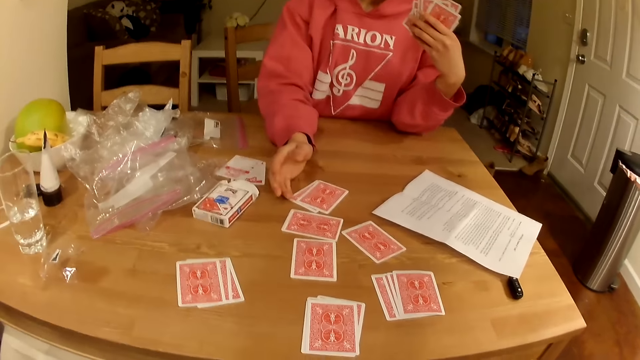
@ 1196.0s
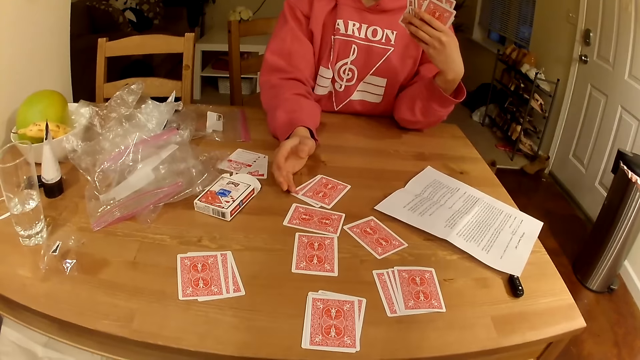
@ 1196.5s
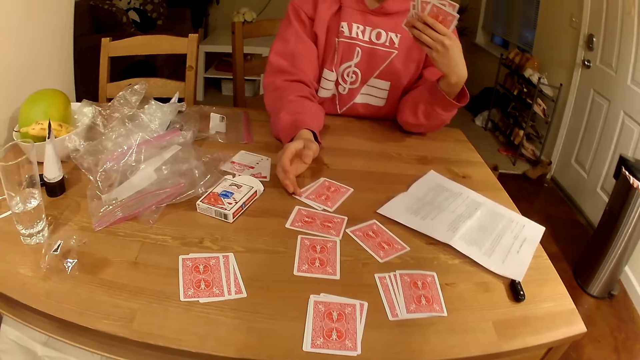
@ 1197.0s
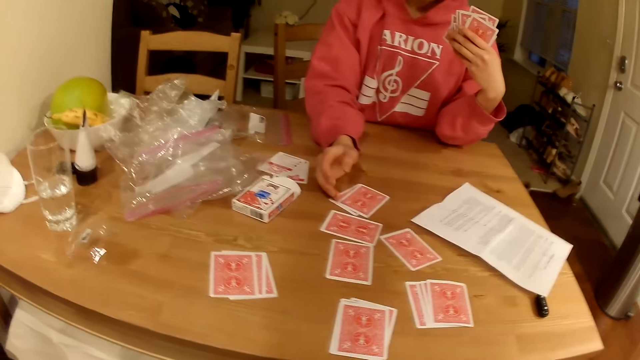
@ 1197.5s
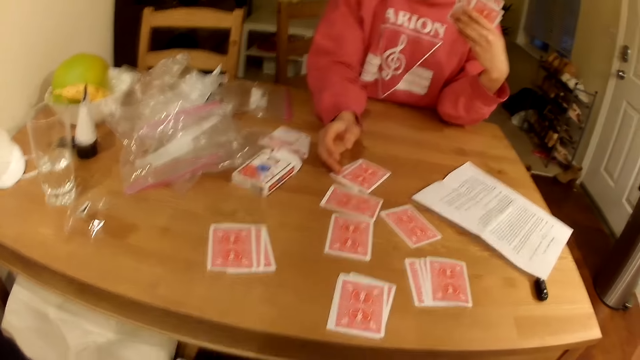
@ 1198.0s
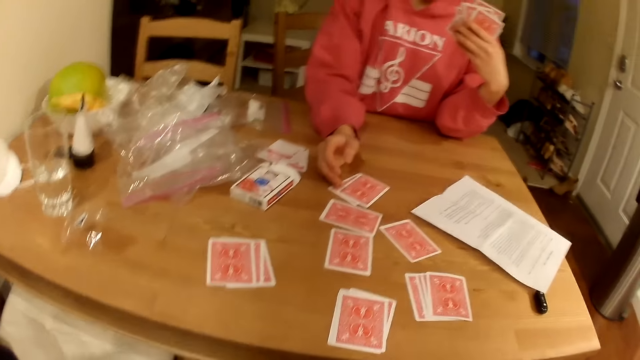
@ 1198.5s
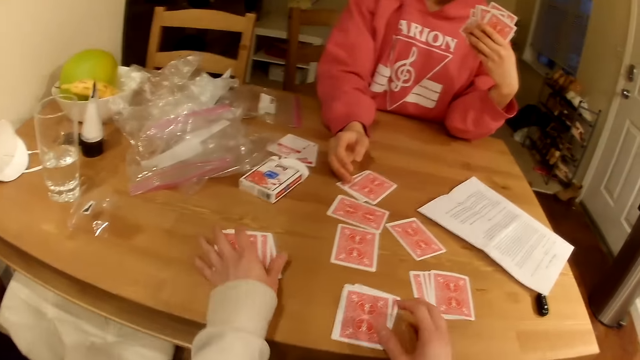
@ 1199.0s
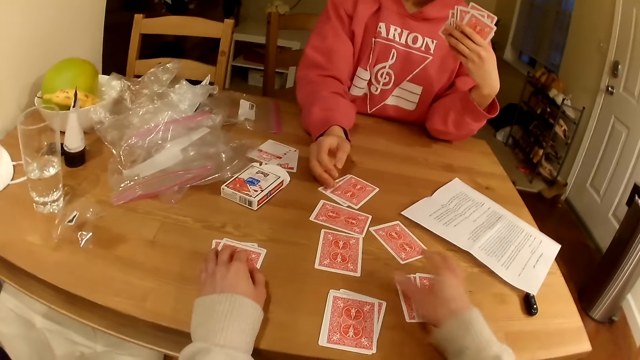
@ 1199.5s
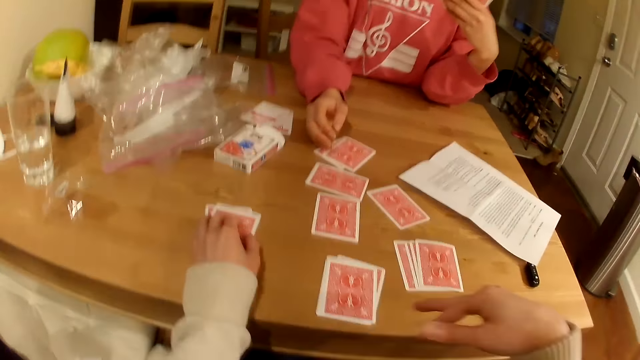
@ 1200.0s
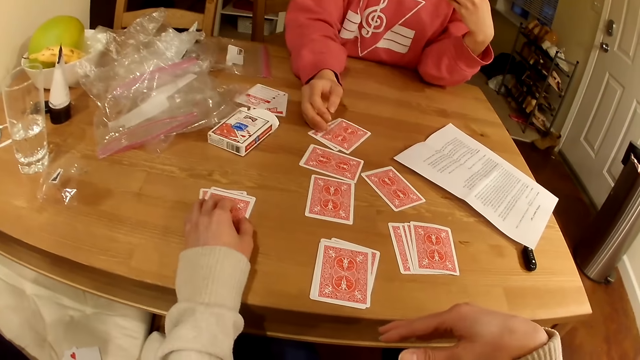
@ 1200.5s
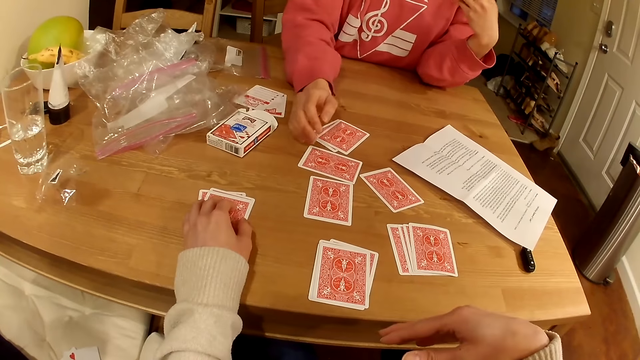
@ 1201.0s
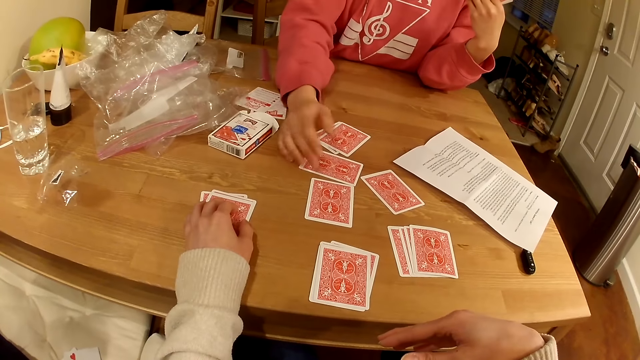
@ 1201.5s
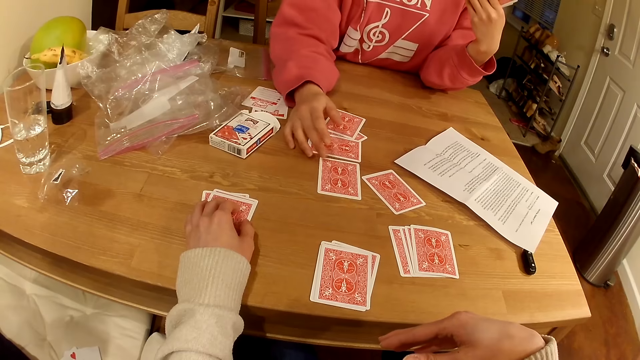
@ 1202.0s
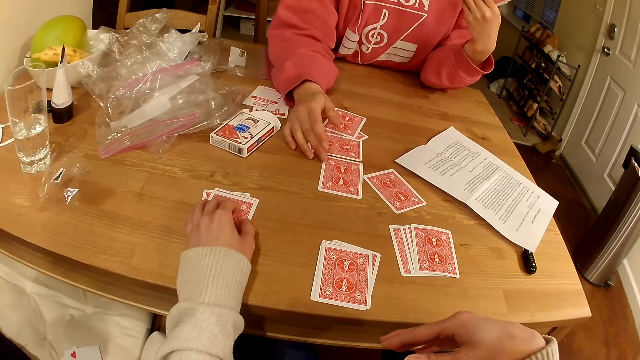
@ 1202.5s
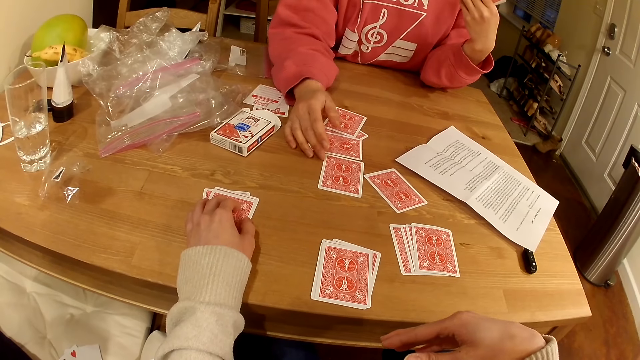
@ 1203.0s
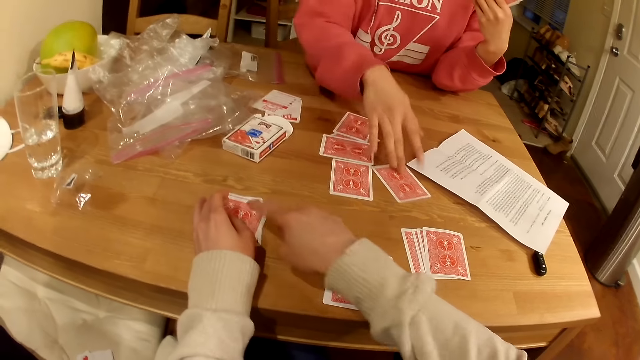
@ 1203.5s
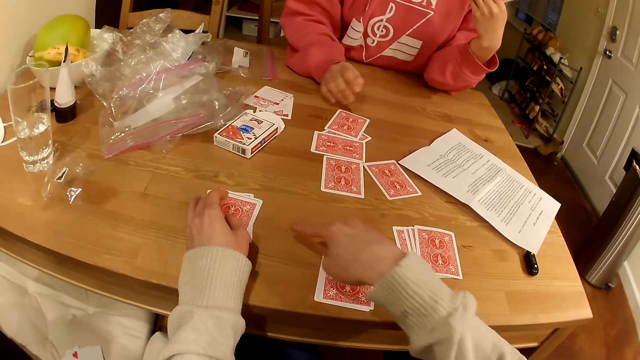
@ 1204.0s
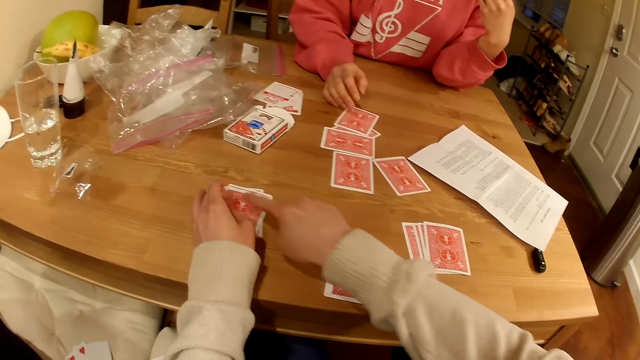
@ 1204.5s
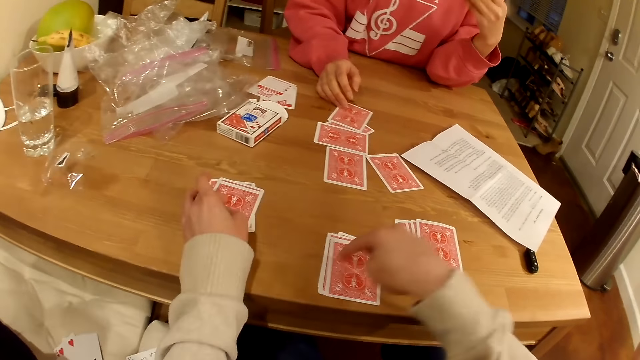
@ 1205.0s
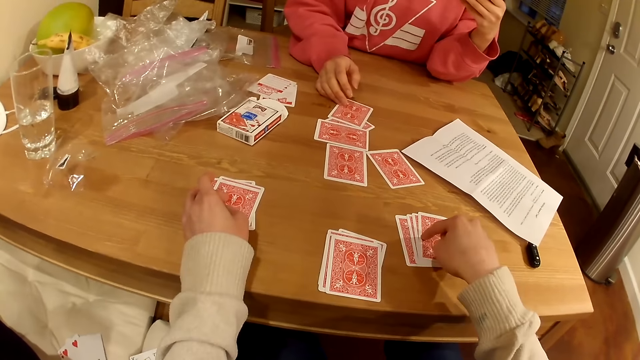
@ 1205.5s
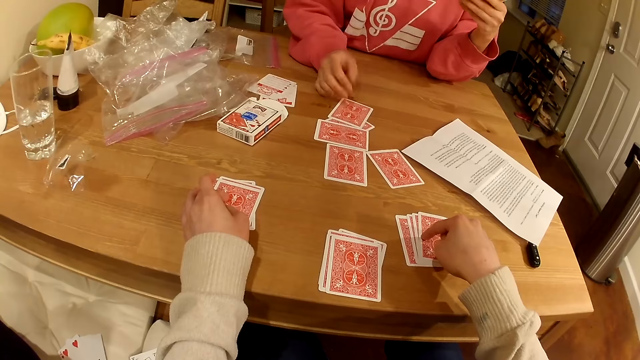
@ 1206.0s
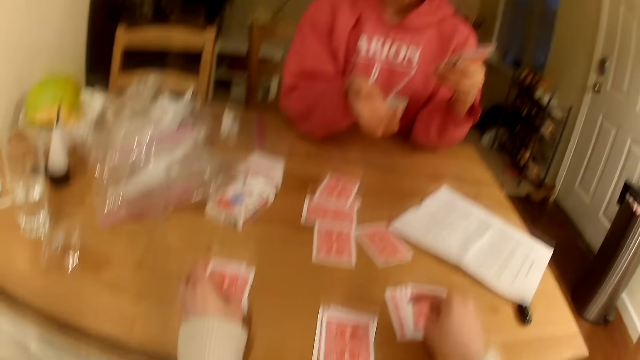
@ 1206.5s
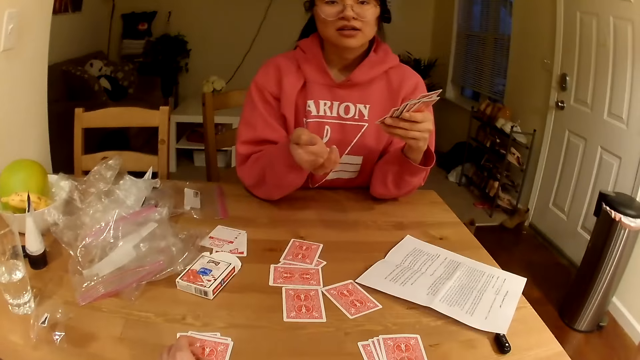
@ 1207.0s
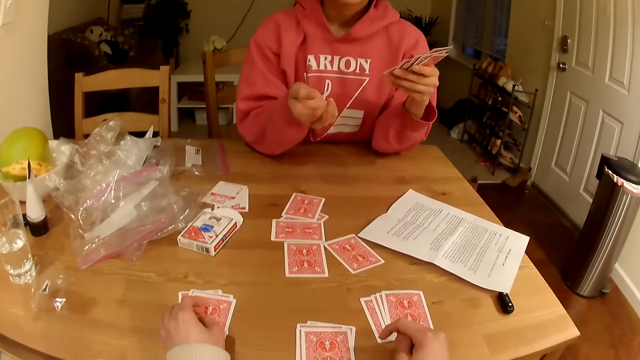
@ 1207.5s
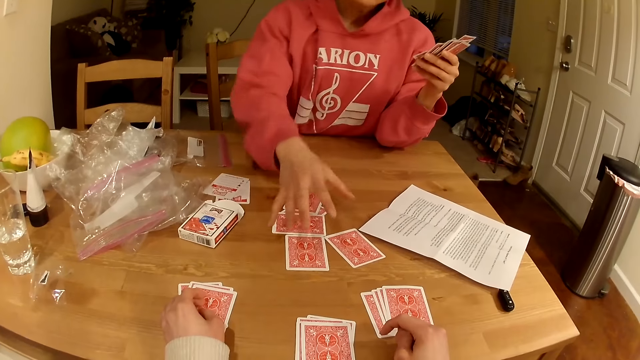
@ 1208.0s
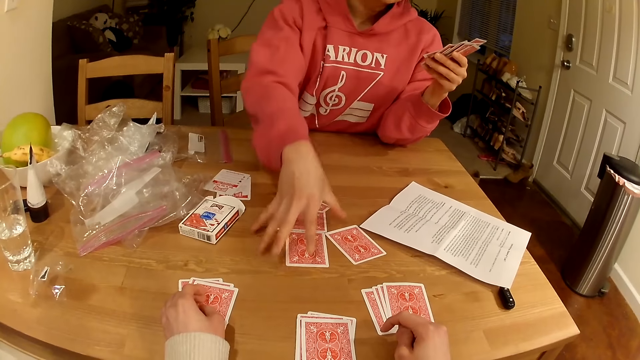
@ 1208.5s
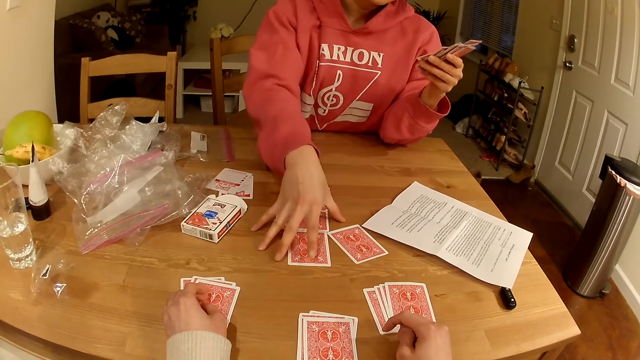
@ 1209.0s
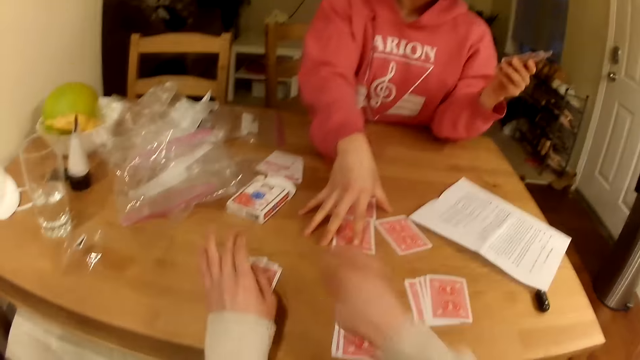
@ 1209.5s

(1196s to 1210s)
The camera wearer touches playing cards on the table. They gesture with the right hand. A person touches the playing cards on the table. The camera wearer points at the playing cards with the right hand. The person gestures with the right hand.

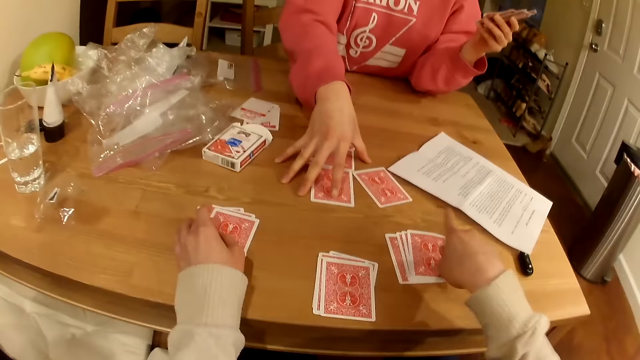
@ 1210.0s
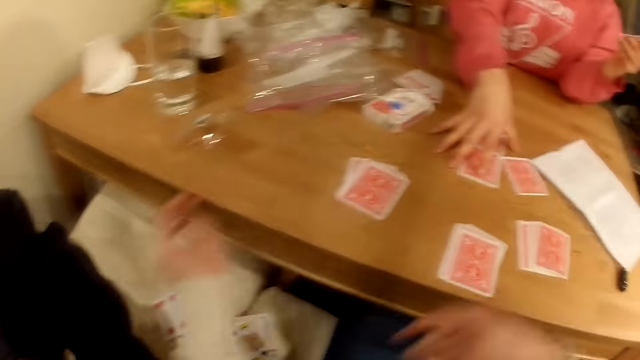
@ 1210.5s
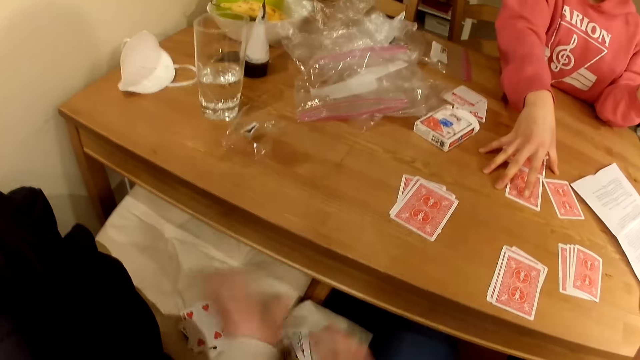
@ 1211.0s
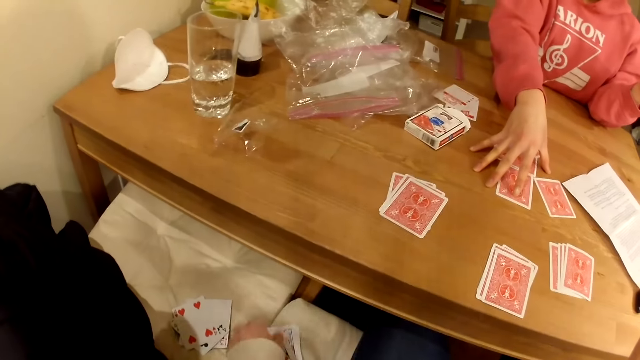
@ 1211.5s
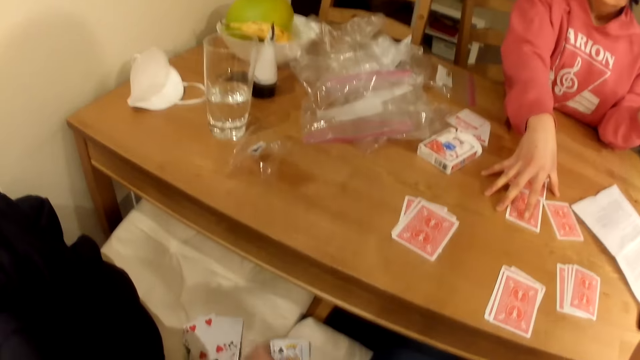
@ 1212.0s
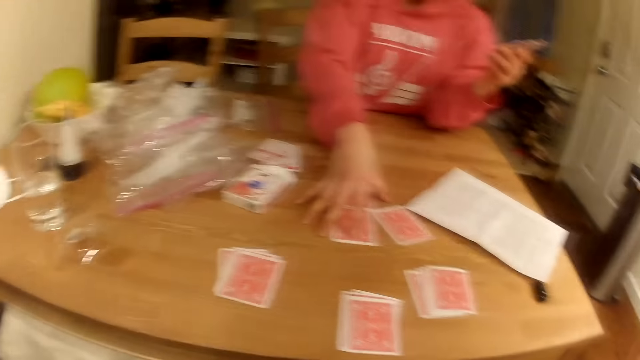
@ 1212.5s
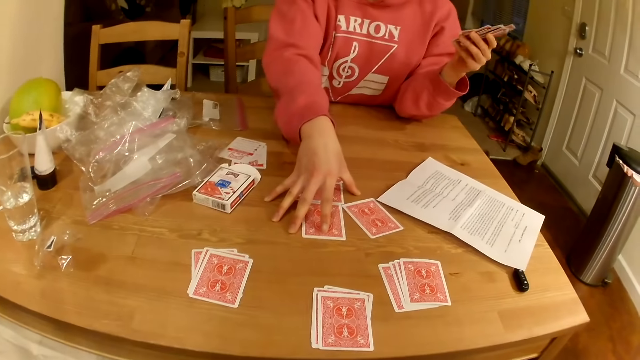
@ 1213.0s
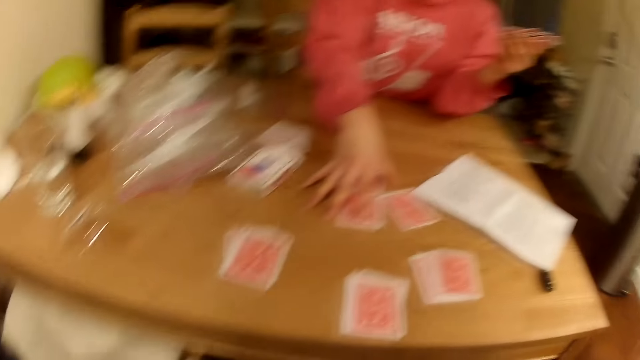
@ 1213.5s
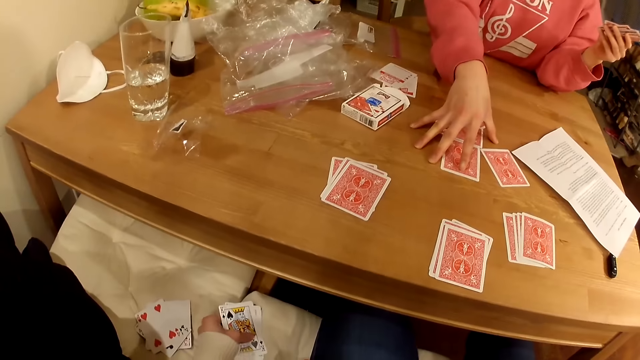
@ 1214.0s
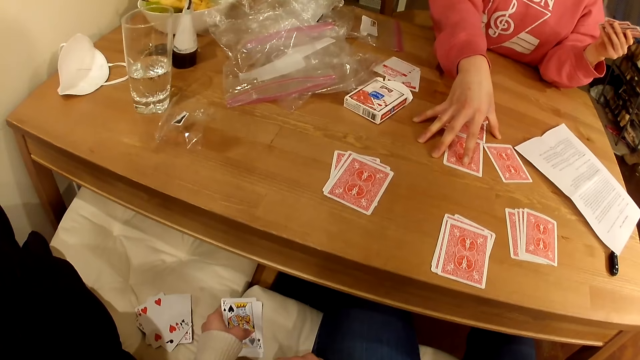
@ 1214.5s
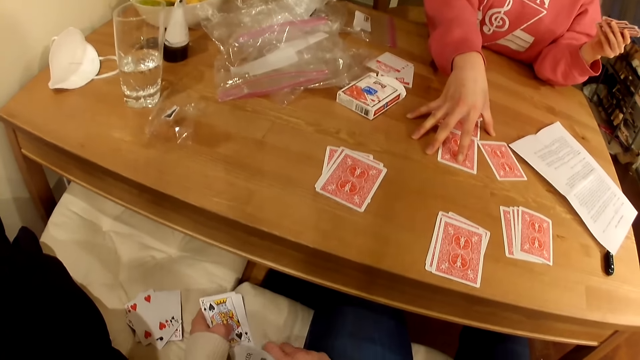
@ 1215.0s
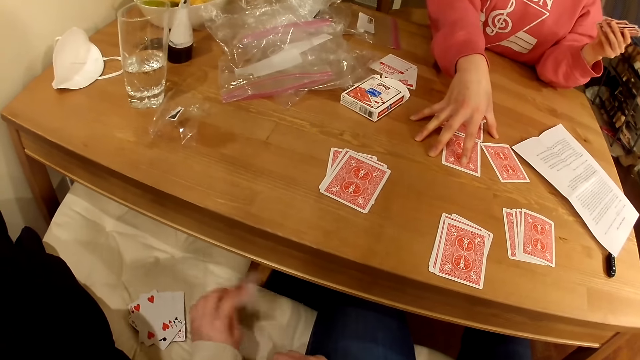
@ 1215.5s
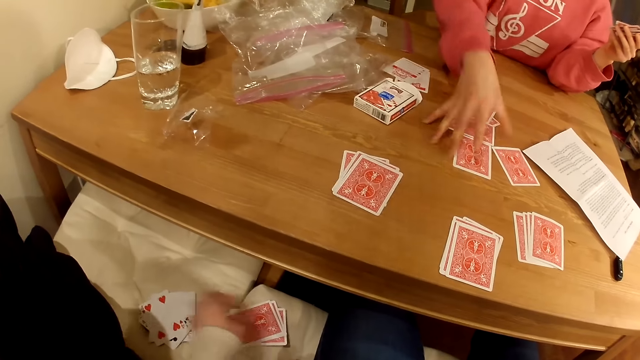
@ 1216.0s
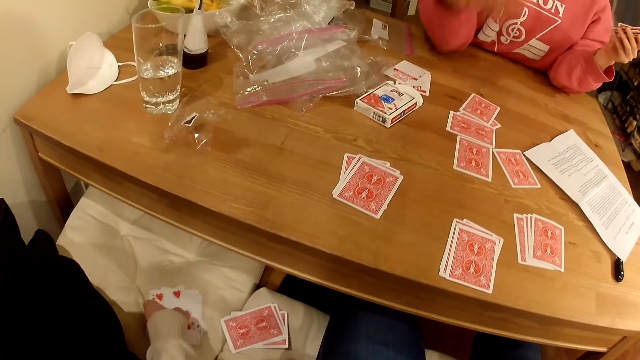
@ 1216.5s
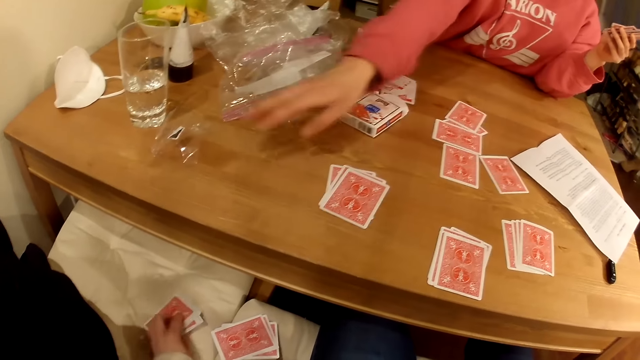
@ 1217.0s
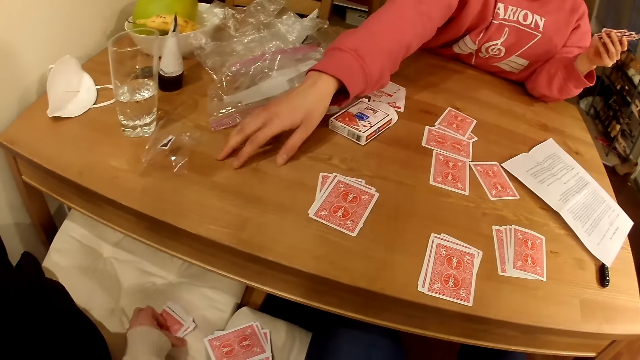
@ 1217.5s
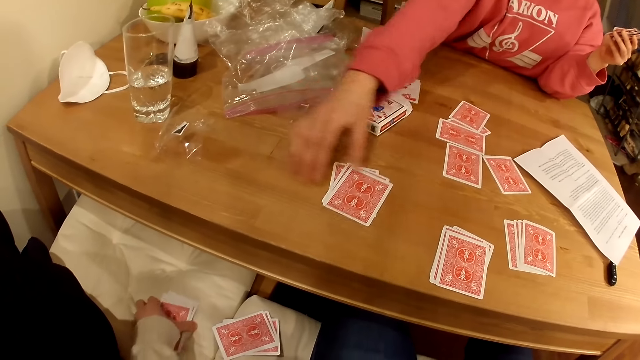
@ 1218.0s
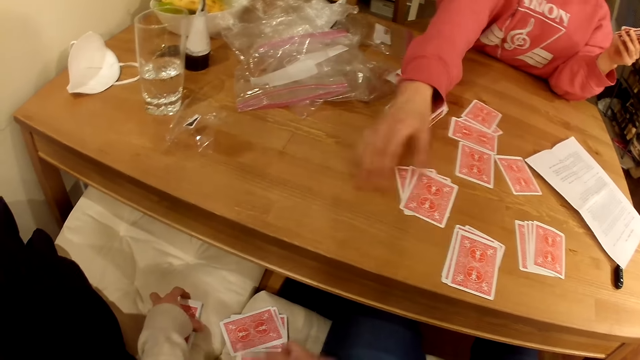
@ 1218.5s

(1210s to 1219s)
The camera wearer lifts playing cards from the seat. They turn the playing cards on the seat. A person points on the table with the right hand.
